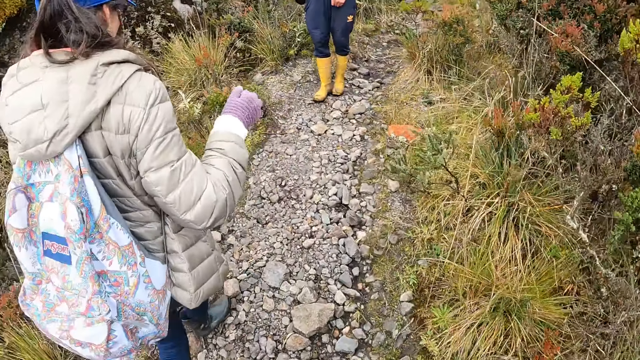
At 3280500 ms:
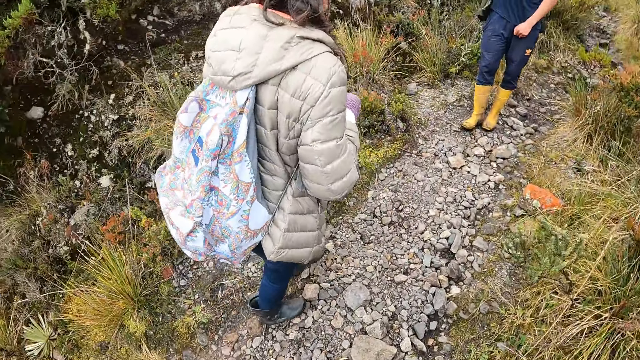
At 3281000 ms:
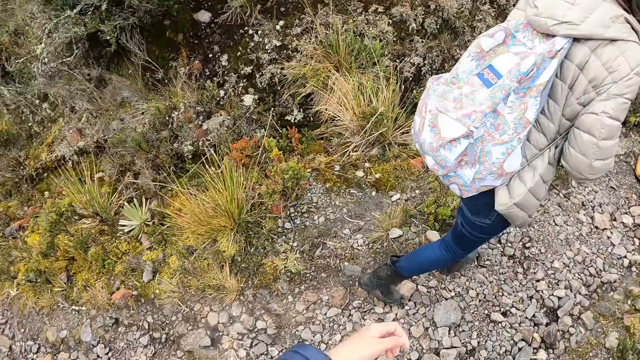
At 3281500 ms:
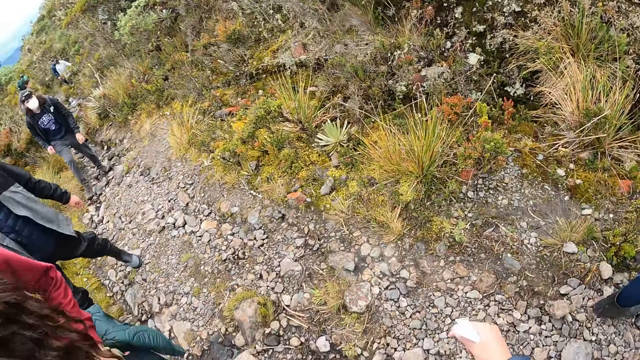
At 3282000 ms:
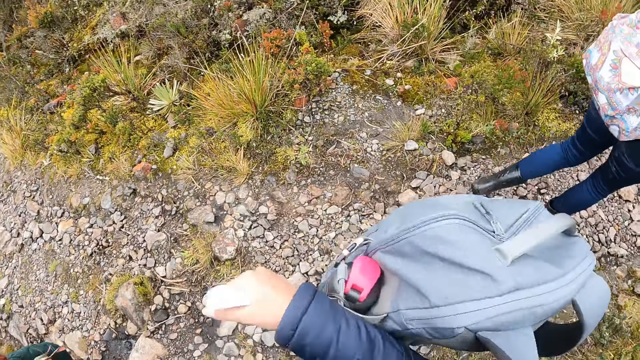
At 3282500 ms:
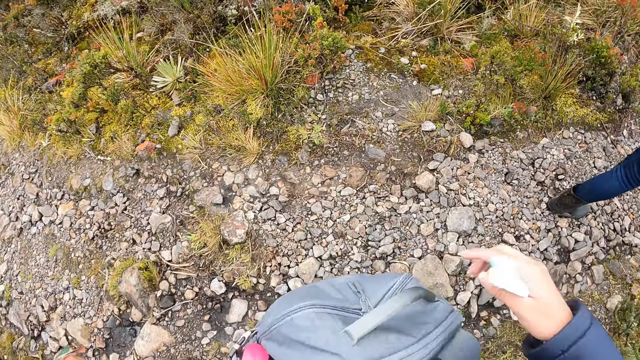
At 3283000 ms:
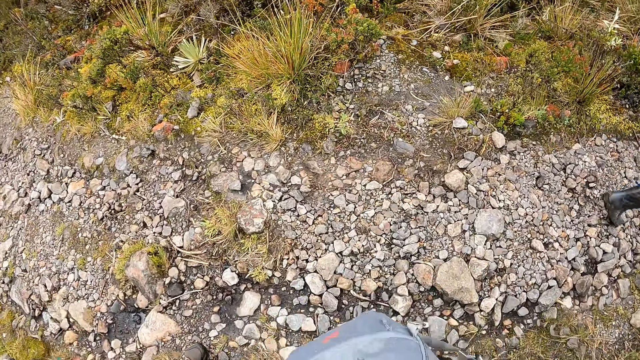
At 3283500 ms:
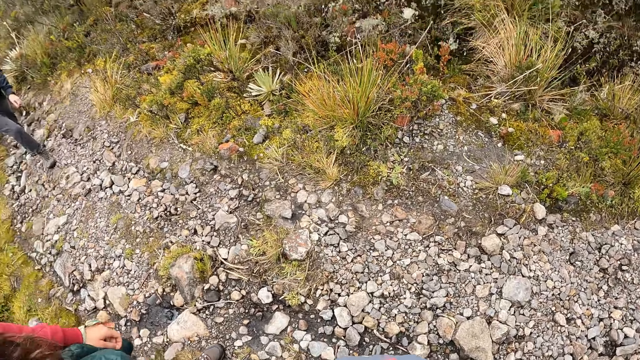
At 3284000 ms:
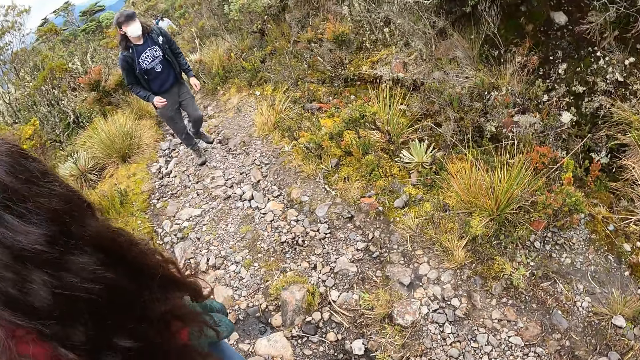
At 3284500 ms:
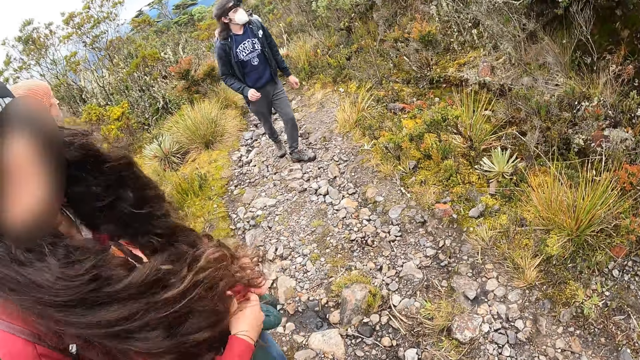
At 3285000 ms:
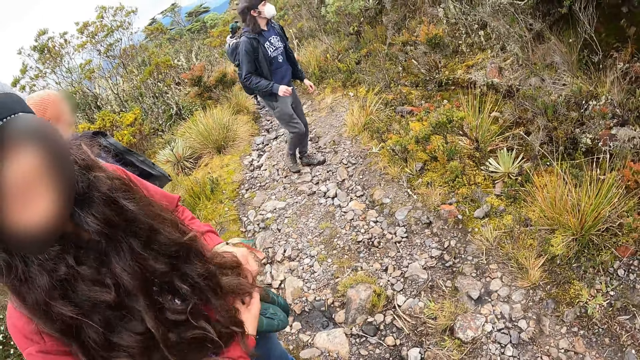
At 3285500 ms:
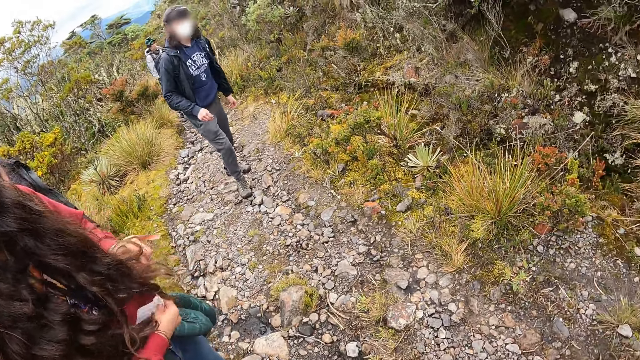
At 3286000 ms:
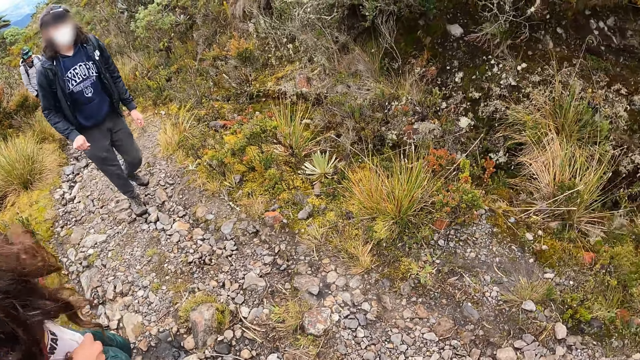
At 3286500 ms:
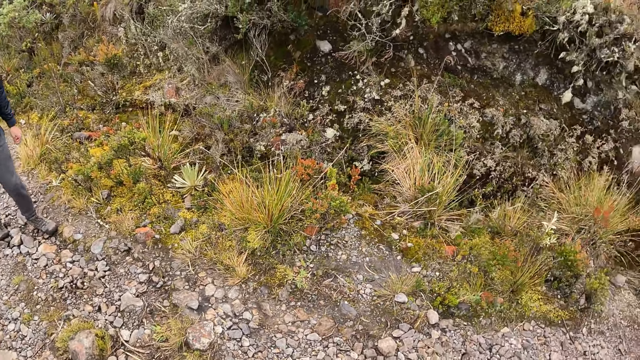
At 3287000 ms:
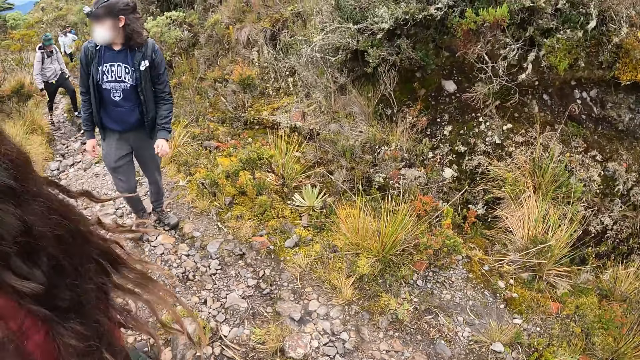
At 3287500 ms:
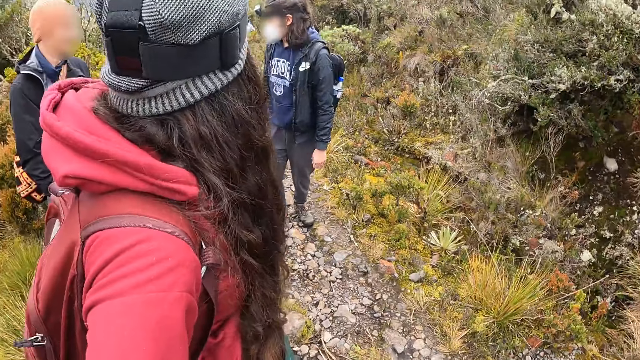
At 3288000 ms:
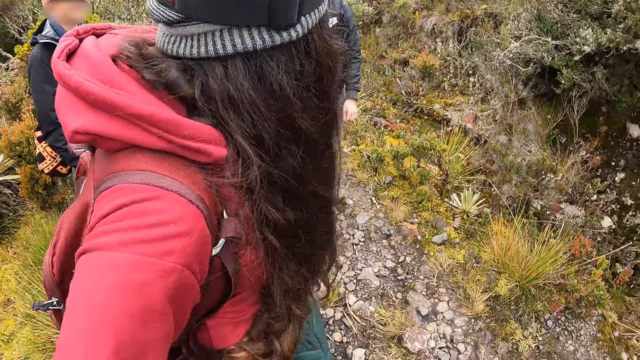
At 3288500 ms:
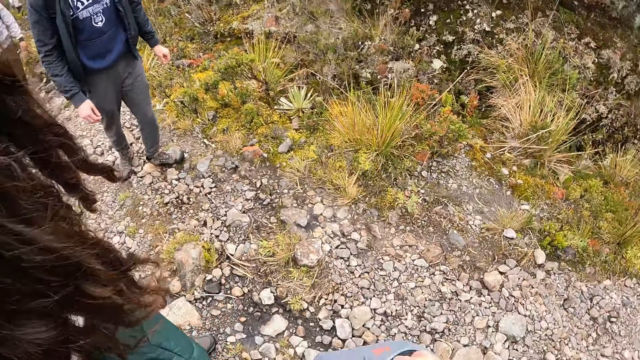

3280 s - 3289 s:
The camera wearer removes a backpack from her back with her left hand. She turns at a group of people on the pathway. A woman converses with the camera wearer.

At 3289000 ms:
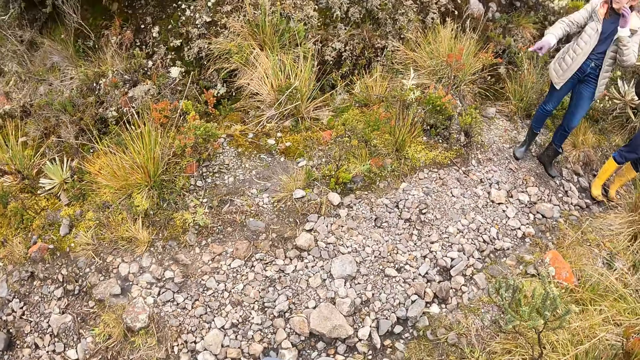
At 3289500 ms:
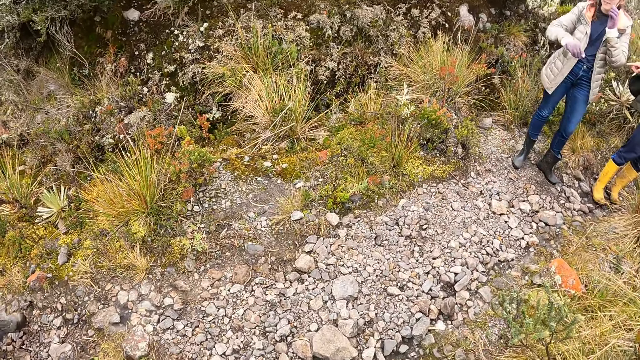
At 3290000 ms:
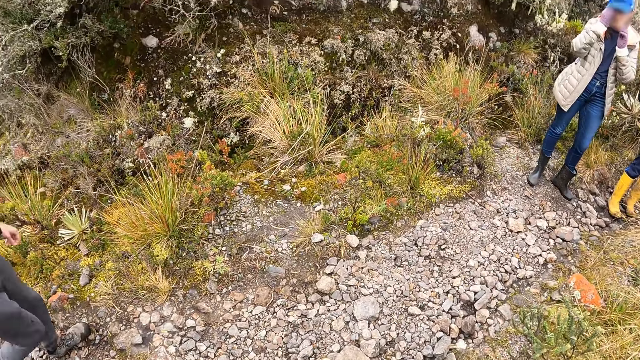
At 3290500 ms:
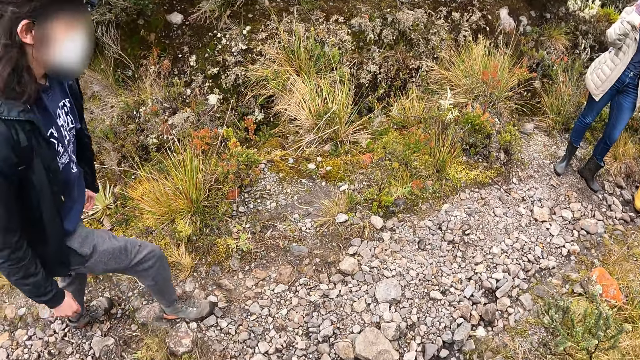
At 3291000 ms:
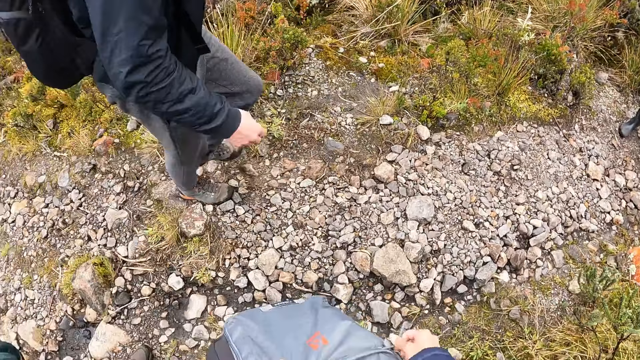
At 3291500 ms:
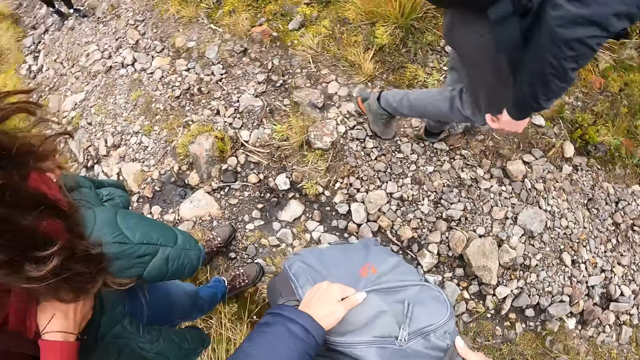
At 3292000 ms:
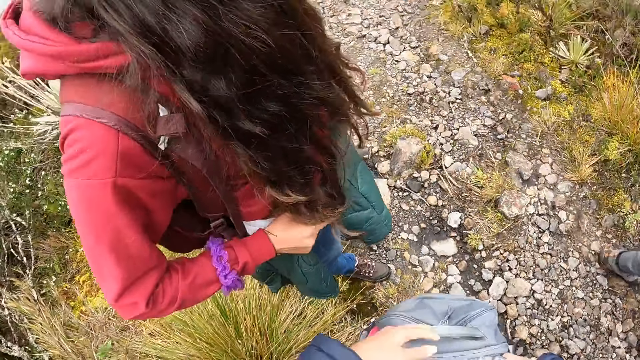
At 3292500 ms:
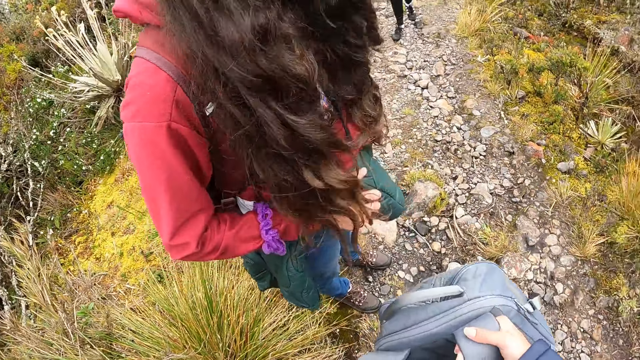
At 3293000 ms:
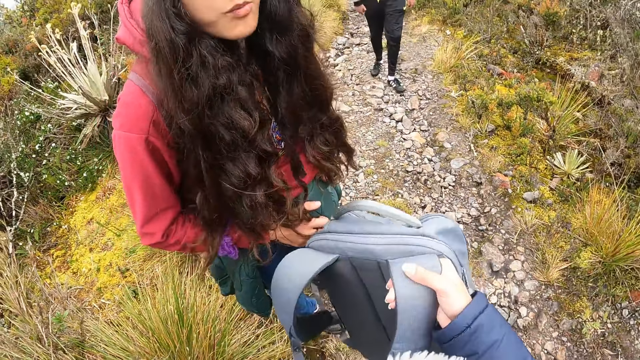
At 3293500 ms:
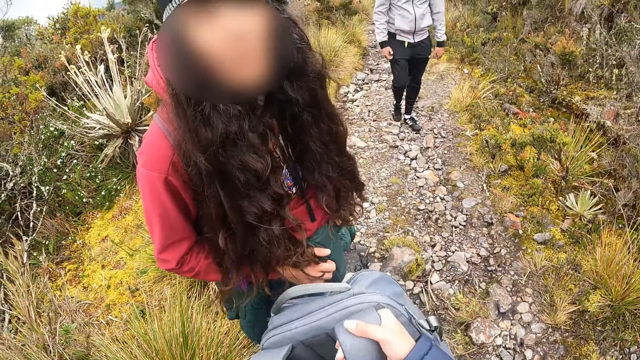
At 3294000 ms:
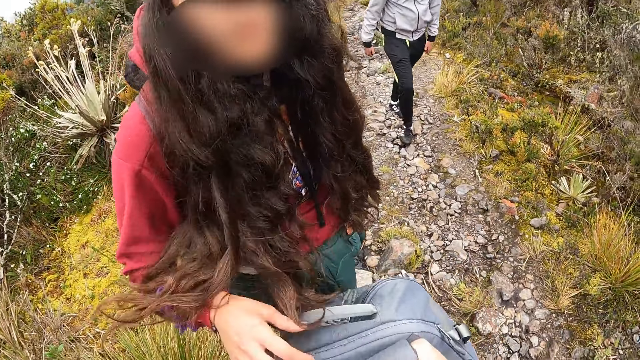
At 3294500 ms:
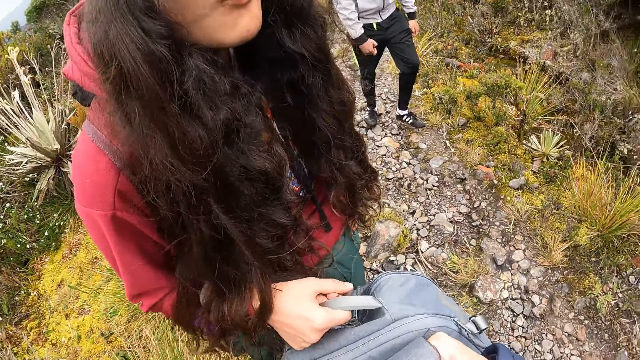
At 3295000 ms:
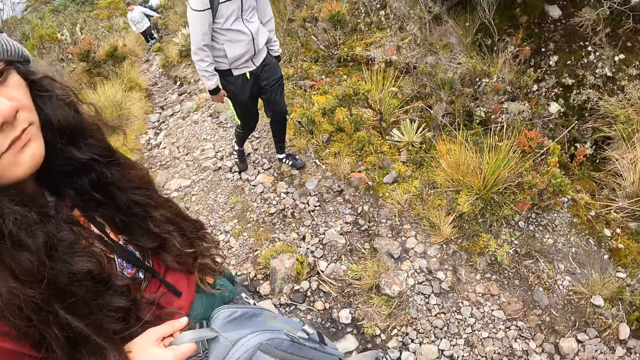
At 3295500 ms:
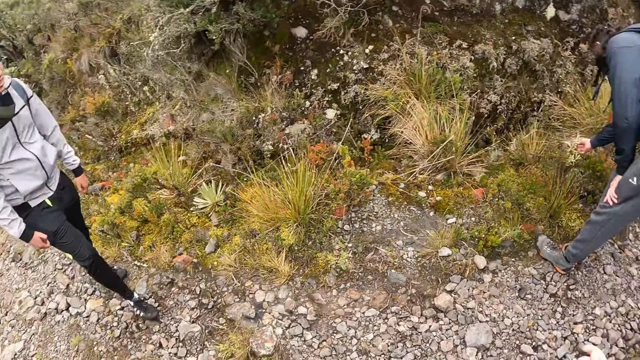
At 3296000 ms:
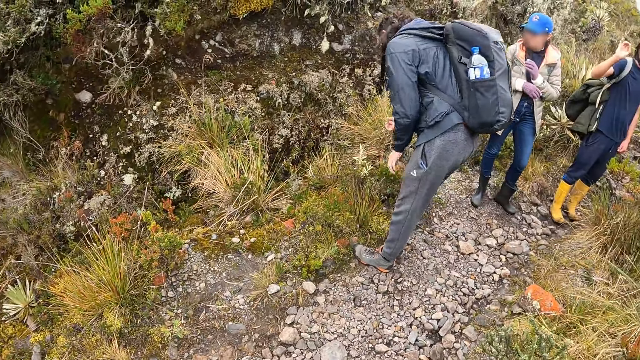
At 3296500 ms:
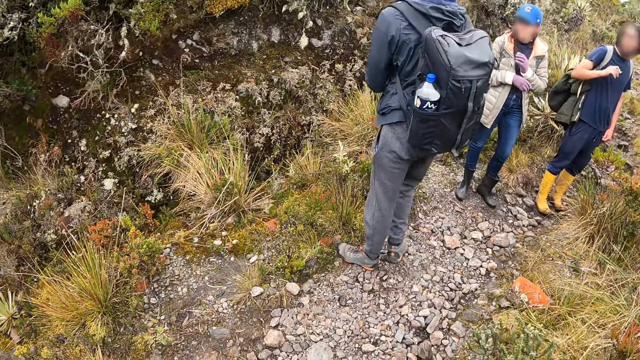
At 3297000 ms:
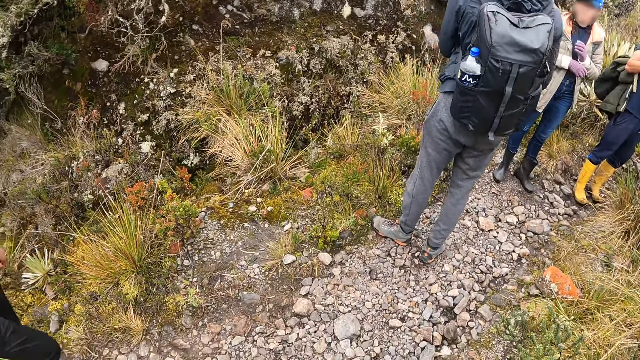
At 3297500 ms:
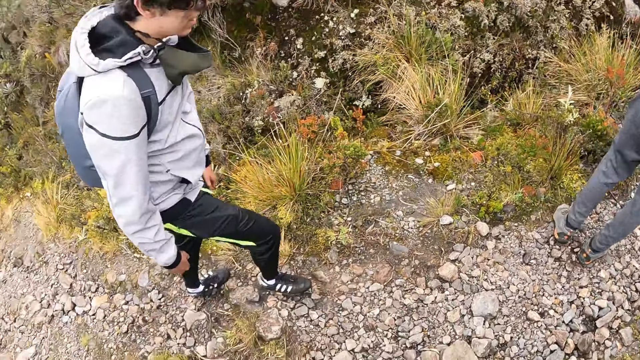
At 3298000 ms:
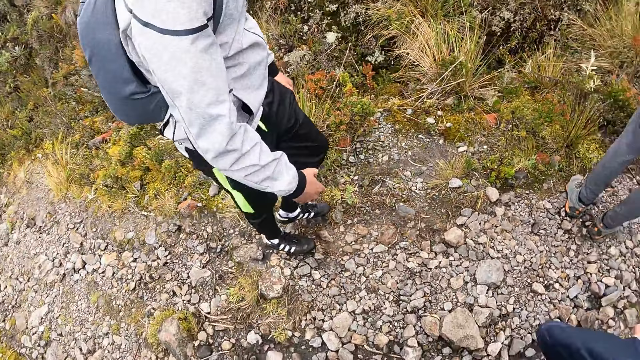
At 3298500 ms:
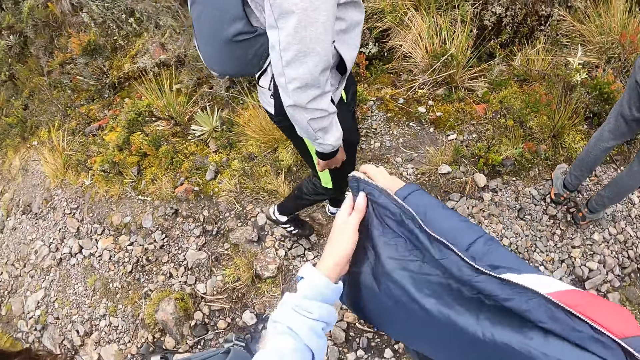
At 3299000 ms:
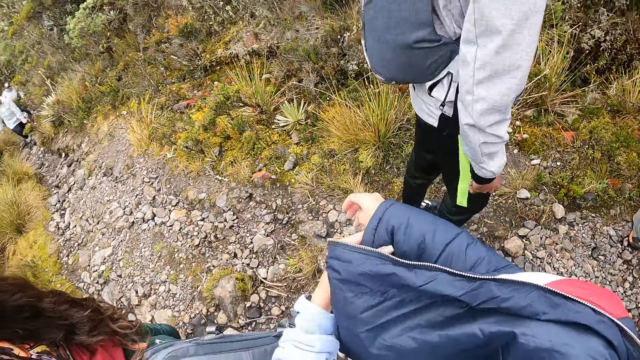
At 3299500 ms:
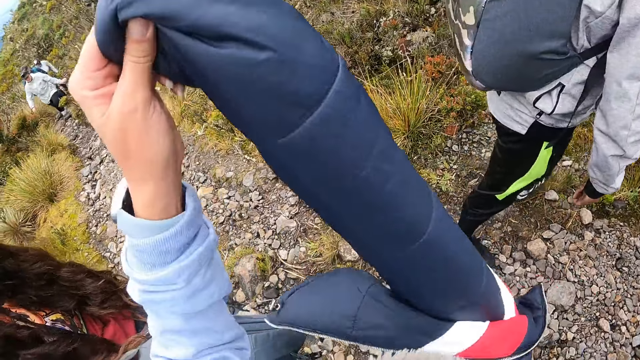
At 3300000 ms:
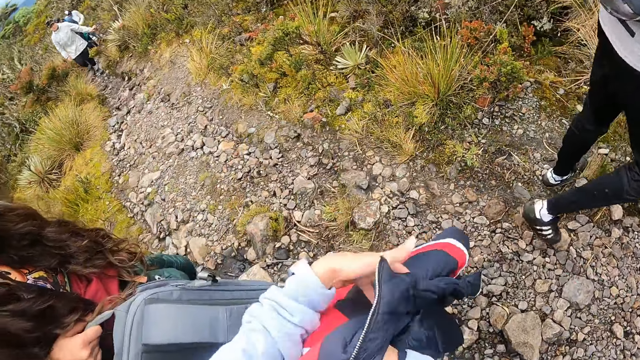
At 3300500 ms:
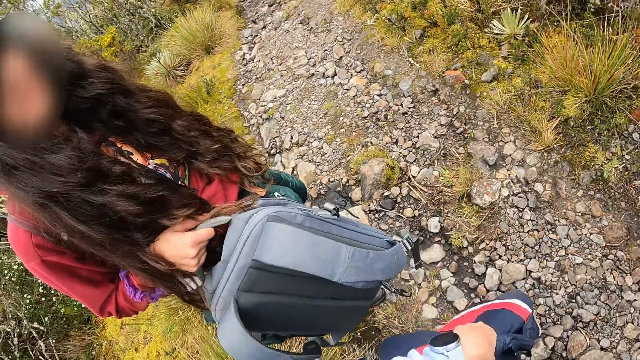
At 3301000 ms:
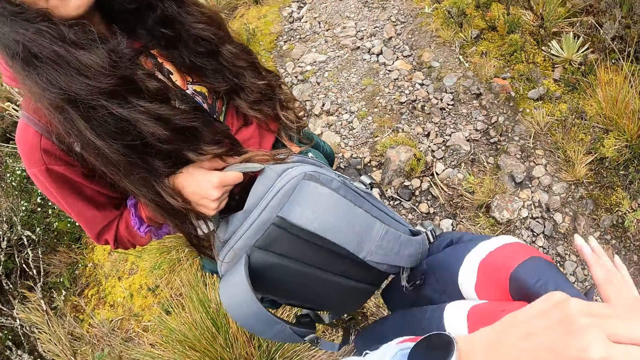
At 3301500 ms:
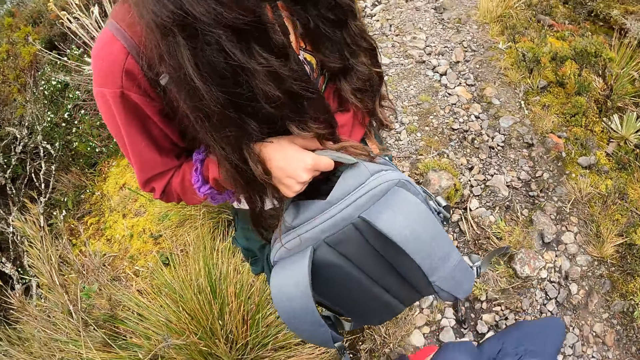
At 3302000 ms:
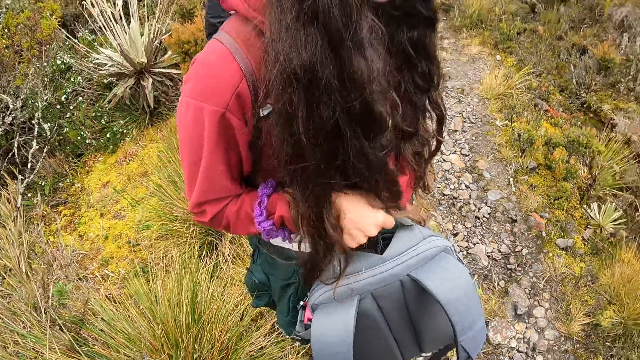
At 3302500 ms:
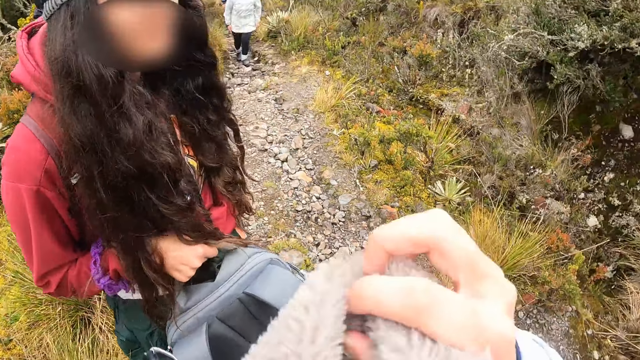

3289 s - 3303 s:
The camera wearer closes the bag in her left hand with her right hand. She passes the bag with her right hand to the woman. A man touches a flower along the pathway with his right hand. The camera wearer looks around. She puts off a jacket with her left hand. The woman holds the bag with her right hand. The camera wearer speaks to the woman.
